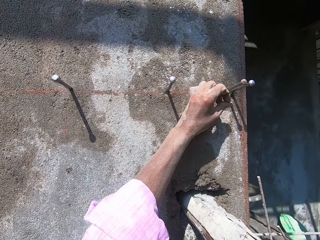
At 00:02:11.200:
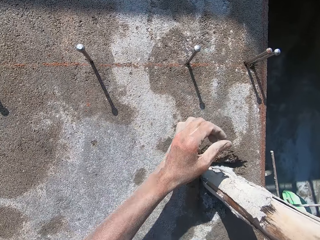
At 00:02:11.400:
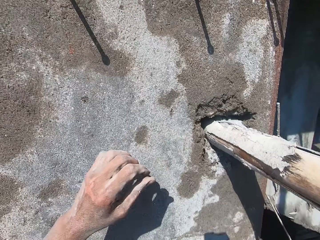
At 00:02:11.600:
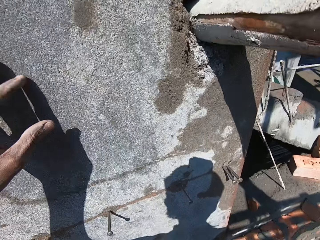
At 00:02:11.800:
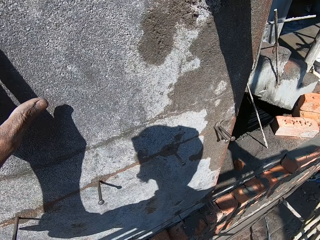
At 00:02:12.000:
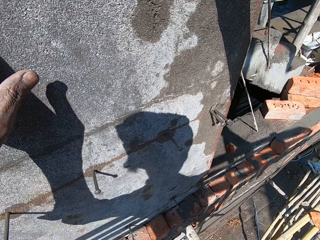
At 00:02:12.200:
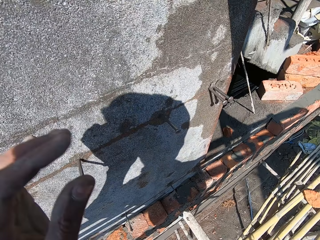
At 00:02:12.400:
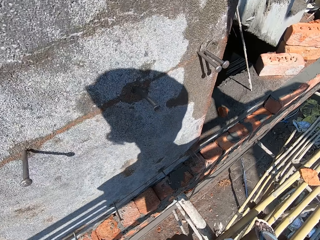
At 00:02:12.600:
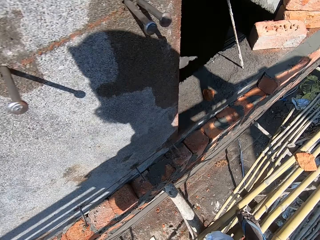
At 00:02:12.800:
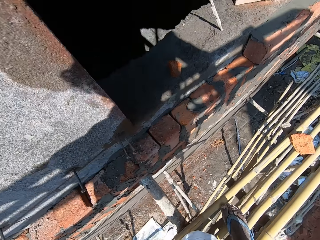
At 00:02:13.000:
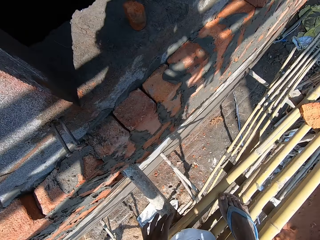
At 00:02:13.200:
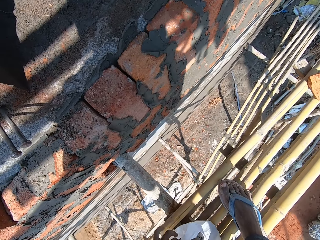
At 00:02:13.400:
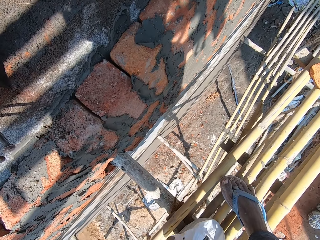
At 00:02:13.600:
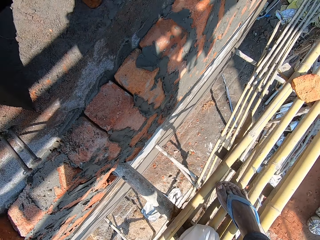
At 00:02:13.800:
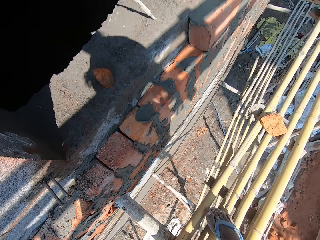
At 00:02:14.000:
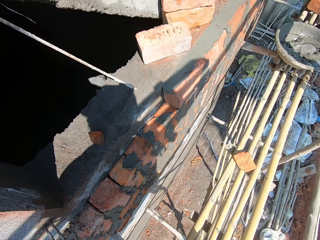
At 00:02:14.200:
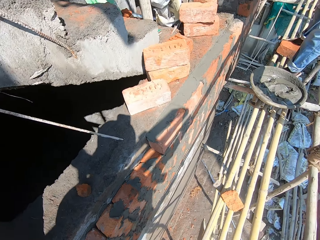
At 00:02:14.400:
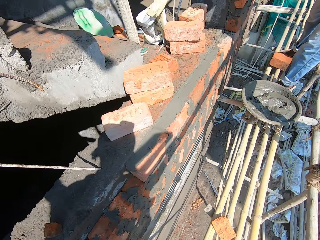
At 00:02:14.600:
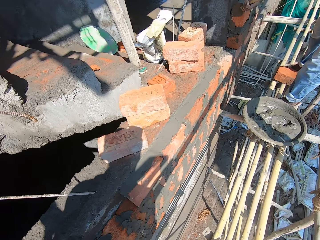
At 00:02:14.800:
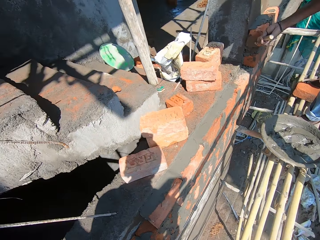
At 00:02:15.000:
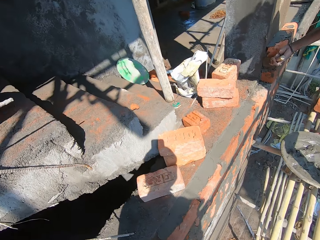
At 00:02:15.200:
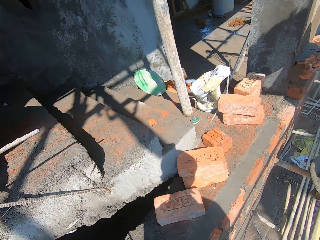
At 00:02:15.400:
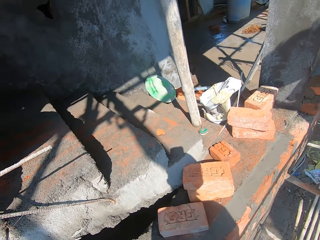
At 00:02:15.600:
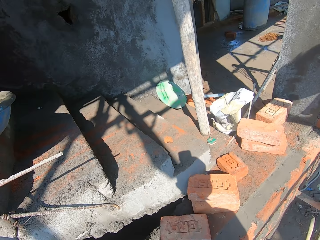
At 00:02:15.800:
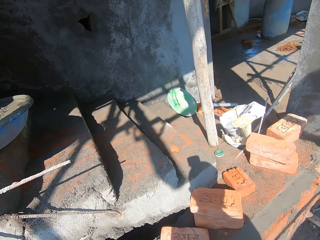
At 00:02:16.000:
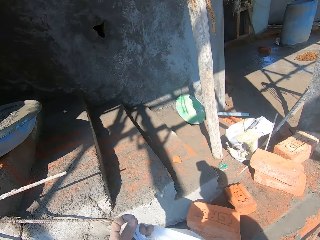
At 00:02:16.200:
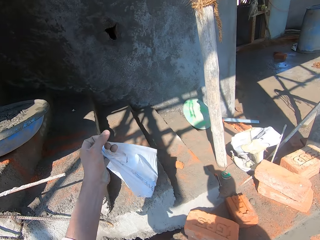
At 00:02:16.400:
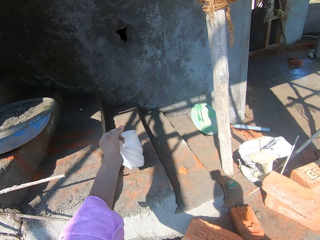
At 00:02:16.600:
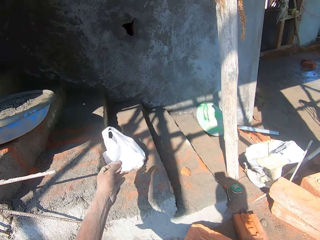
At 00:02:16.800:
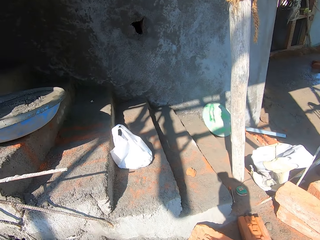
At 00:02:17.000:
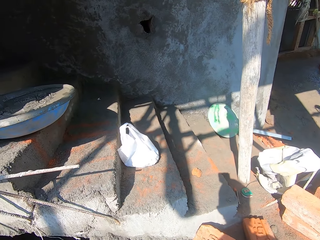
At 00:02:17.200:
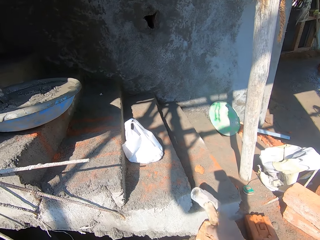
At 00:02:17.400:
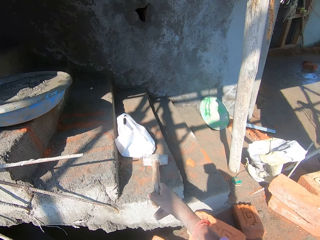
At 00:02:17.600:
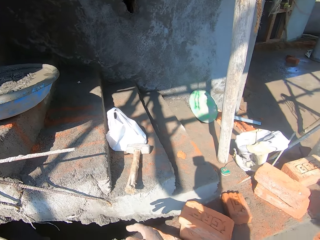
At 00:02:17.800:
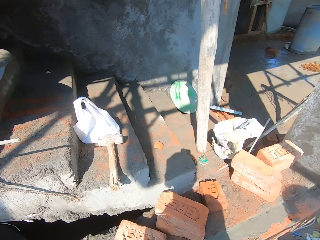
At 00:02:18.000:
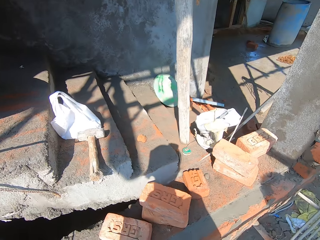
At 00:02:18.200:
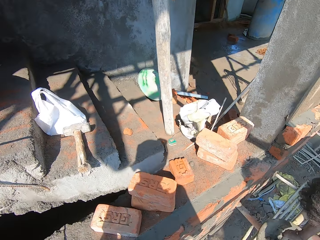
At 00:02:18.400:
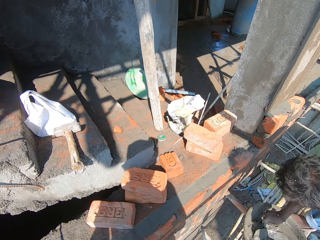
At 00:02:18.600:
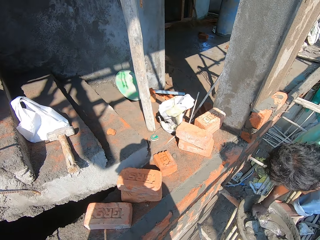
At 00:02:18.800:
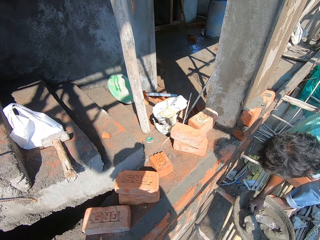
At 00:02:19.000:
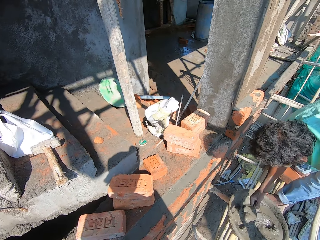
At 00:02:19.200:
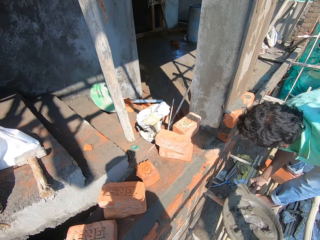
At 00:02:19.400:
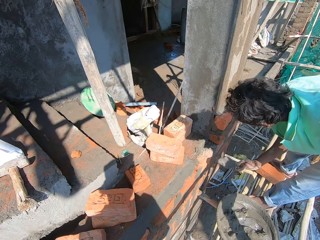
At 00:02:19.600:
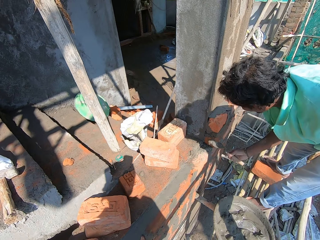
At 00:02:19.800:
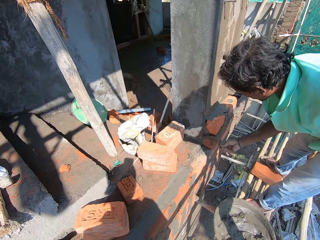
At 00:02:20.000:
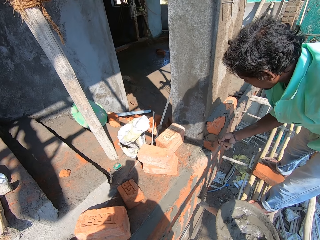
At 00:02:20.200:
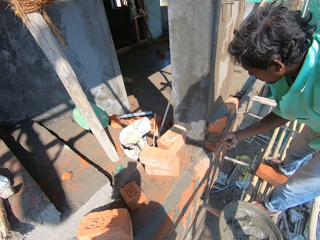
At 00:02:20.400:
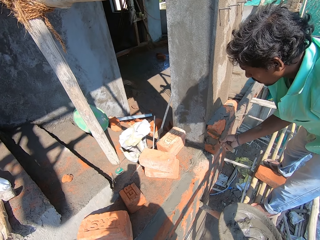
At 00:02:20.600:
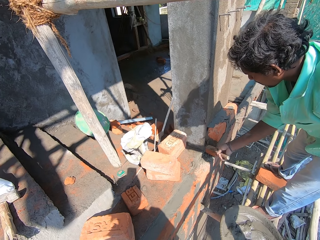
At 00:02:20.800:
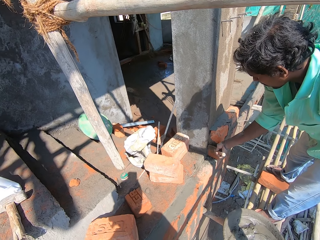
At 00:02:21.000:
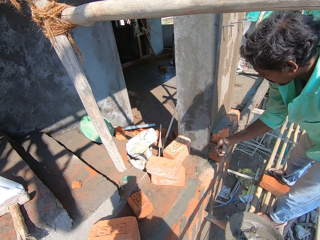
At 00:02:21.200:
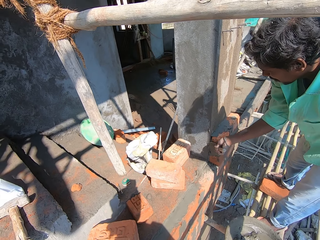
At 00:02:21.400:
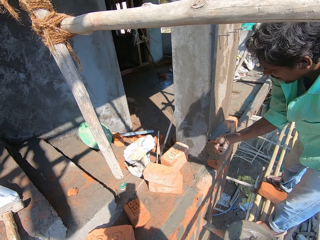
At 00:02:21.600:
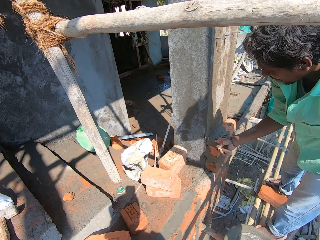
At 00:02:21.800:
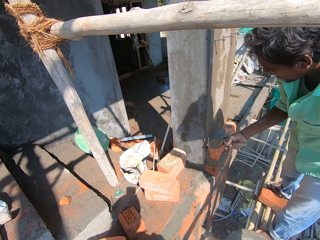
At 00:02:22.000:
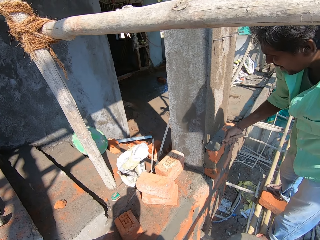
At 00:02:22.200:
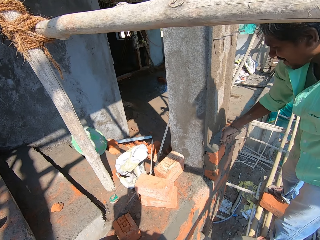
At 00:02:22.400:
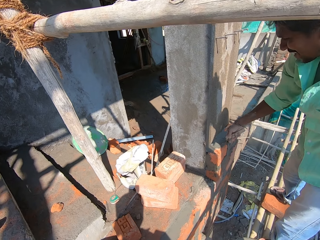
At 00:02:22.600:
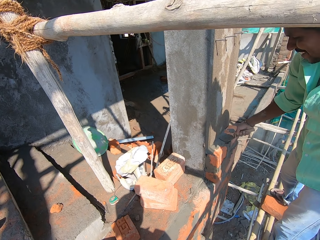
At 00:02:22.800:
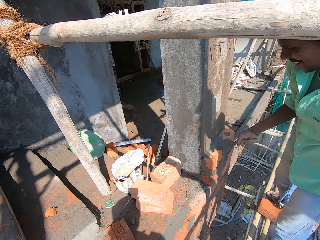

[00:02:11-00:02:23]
The camera wearer picks the nylon on the wooden scaffold with his left hand. A man spreads mortar on the bricks on the wall with the trowel in his right hand. The camera wearer drops the nylon on a staircase with his left hand. He drops the mallet on the staircase with his right hand. The man scoops mortar from the bowl on the wooden scaffold with the trowel in his right hand. The camera wearer converses with the man. The man spreads the mortar on the brick on the wall with the trowel in his right hand.

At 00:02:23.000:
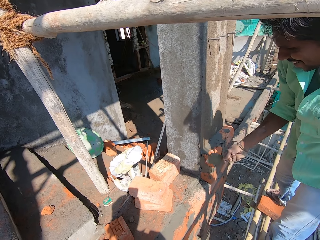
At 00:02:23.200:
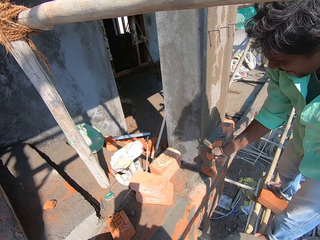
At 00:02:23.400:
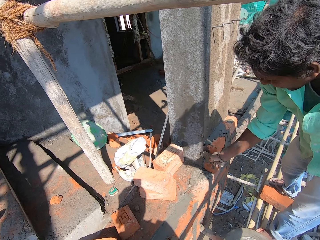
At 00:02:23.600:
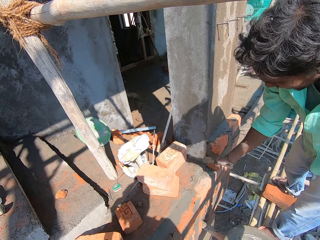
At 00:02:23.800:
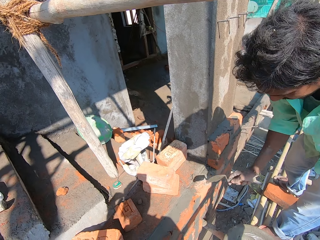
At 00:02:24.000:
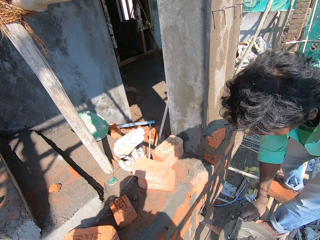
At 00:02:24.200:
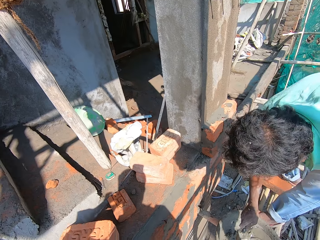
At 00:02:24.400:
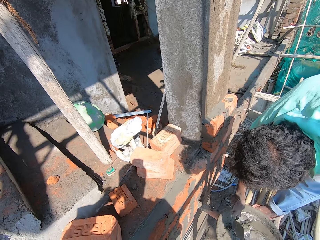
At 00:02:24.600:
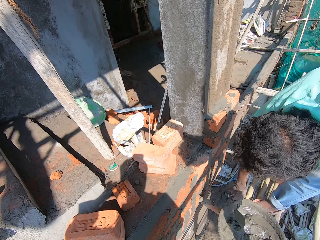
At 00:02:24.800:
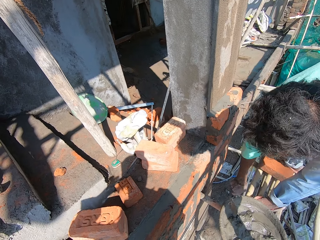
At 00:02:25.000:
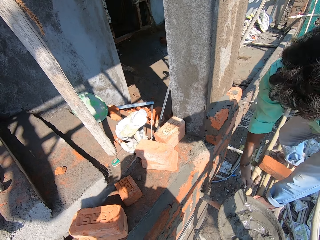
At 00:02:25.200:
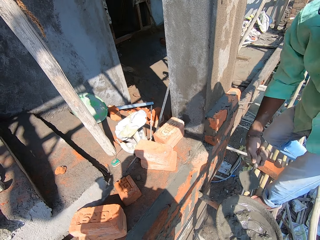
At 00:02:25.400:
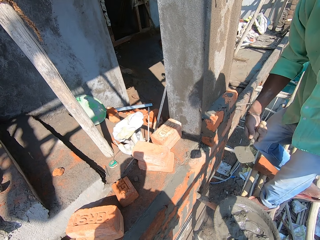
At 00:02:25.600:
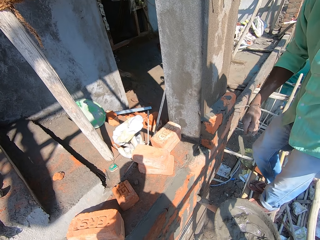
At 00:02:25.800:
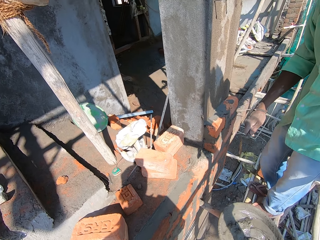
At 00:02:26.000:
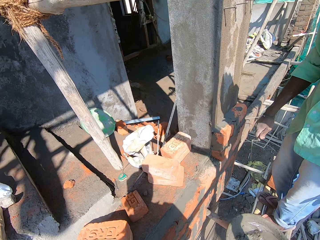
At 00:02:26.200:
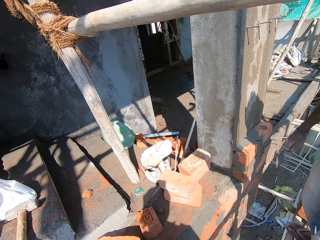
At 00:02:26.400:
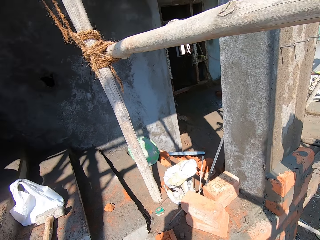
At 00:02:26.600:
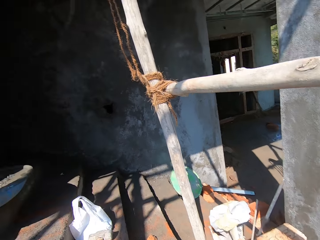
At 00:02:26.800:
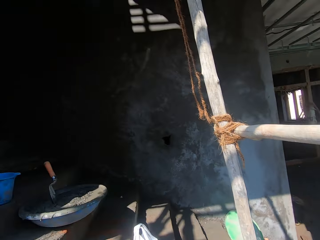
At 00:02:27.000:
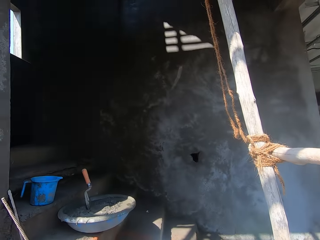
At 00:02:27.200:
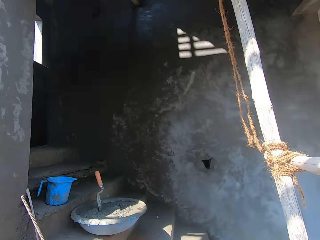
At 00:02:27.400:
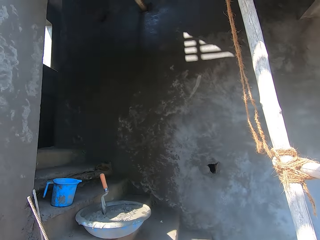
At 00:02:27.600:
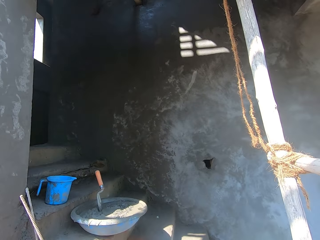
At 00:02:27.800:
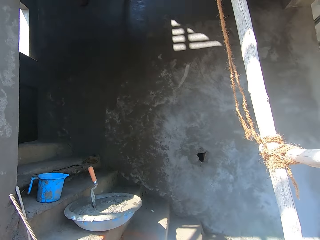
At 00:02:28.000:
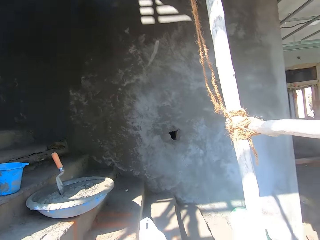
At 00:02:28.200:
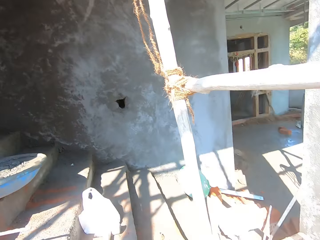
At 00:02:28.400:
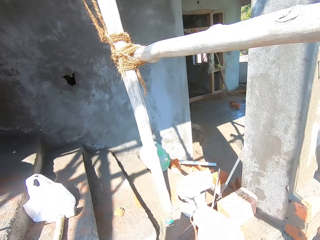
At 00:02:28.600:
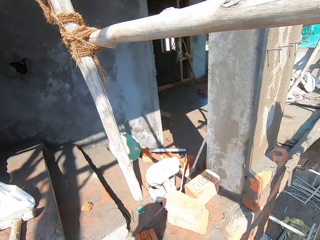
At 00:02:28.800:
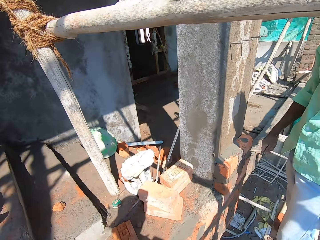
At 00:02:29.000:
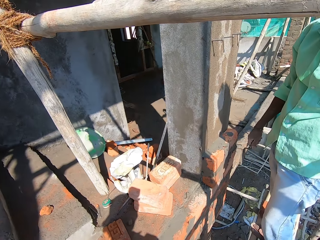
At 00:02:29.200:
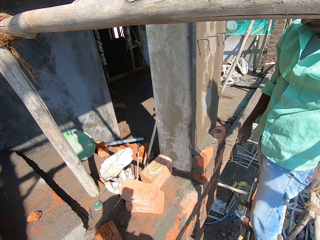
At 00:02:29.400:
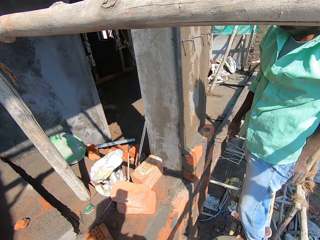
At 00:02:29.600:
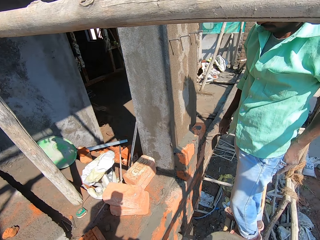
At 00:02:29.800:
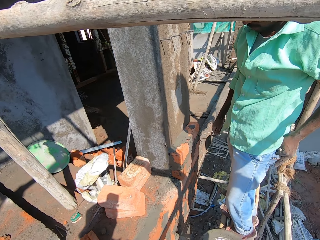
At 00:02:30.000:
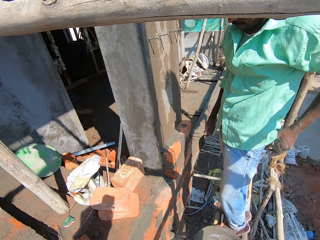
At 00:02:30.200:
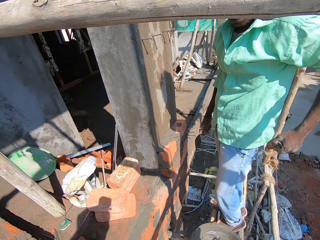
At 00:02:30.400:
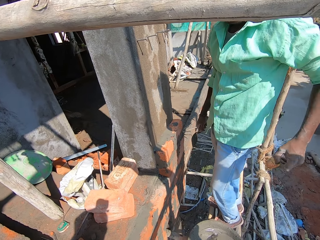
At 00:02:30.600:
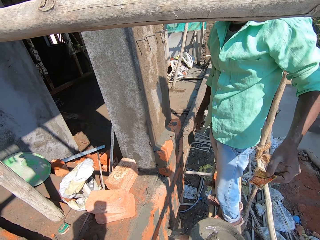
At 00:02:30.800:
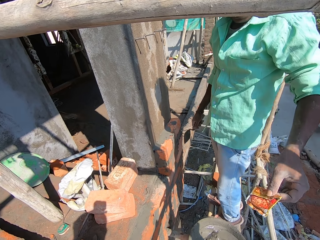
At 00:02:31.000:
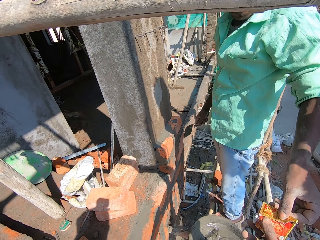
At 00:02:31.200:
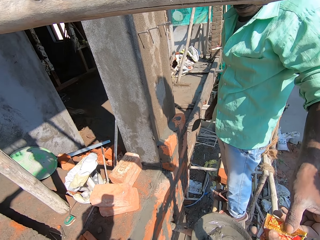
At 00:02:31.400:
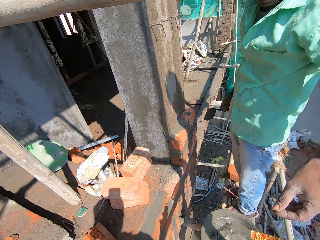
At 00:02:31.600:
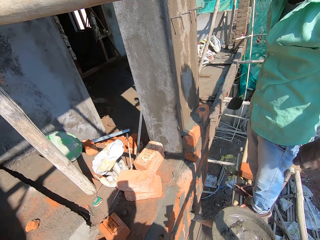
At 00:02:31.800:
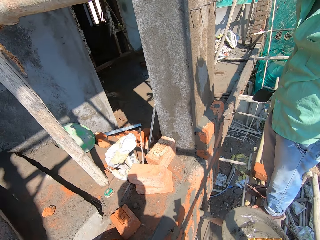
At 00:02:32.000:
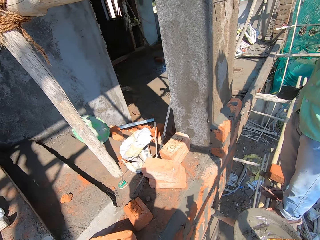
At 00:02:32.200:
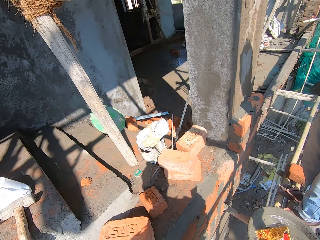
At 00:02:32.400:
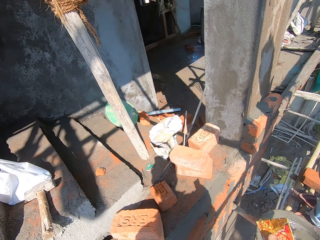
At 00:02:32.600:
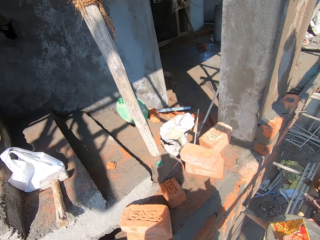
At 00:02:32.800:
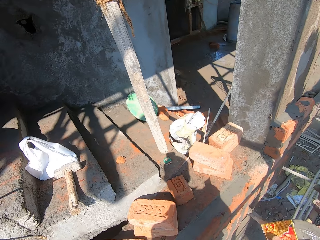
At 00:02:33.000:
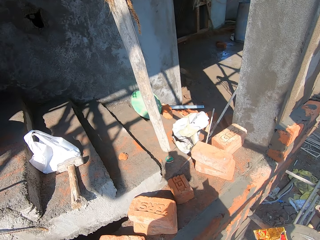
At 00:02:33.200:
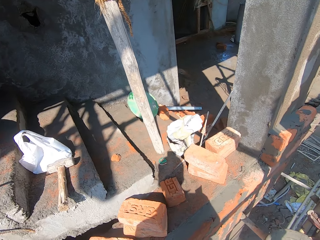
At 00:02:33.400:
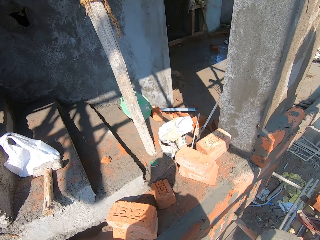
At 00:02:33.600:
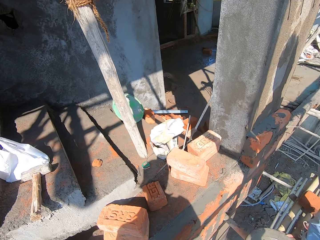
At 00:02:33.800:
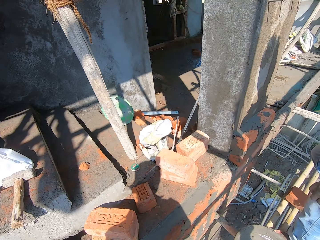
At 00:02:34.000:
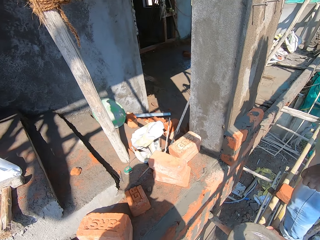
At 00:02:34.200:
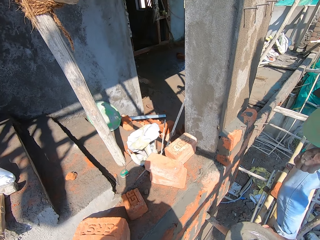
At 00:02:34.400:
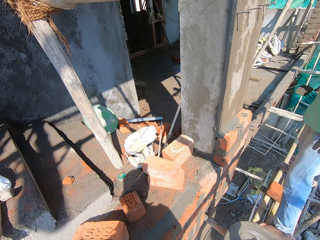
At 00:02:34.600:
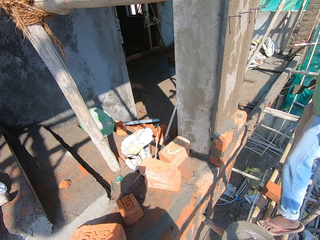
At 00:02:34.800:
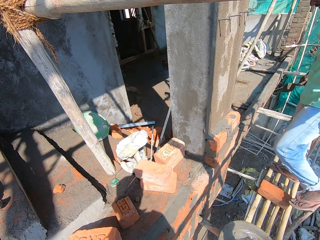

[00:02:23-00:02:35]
A man hits the bowl on the wooden scaffold with the trowel in his right hand. He removes a sachet from his pocket with his left hand. The camera wearer collects the sachet from the man with his right hand.
